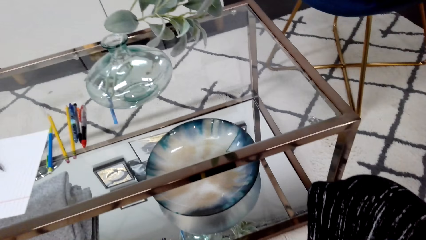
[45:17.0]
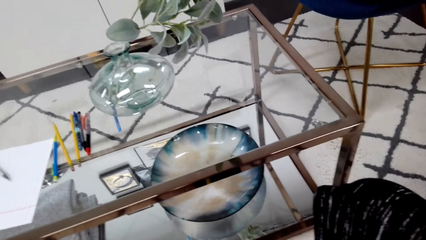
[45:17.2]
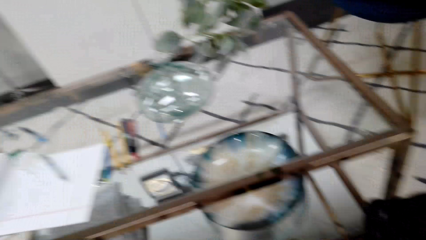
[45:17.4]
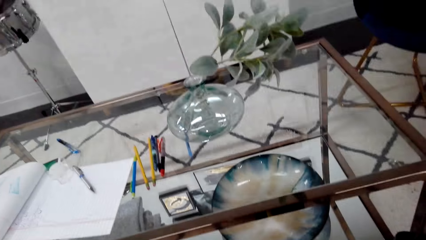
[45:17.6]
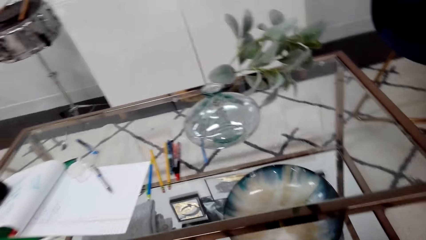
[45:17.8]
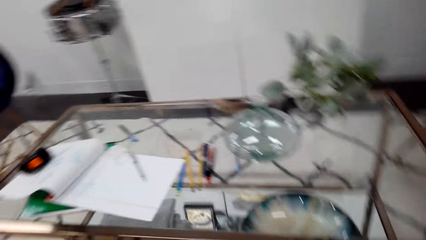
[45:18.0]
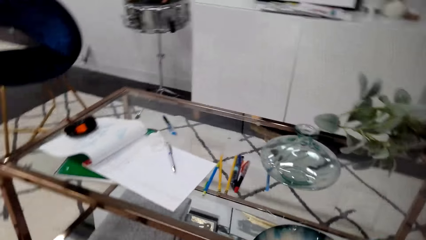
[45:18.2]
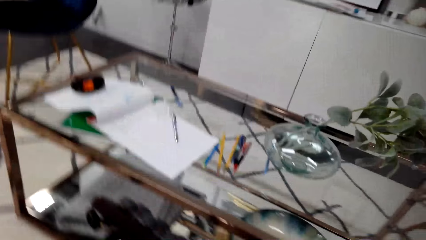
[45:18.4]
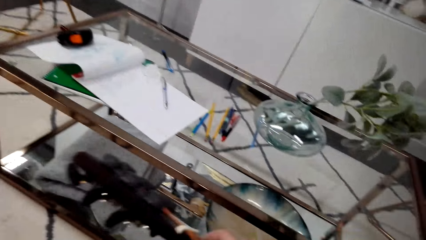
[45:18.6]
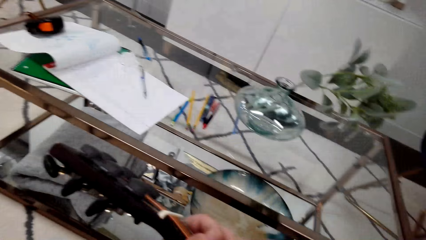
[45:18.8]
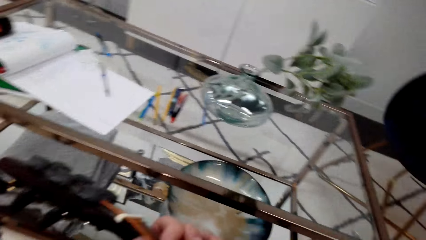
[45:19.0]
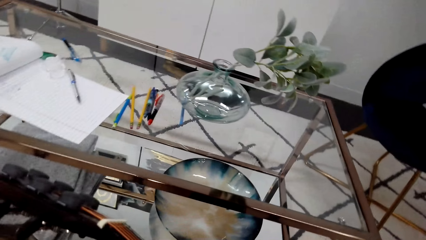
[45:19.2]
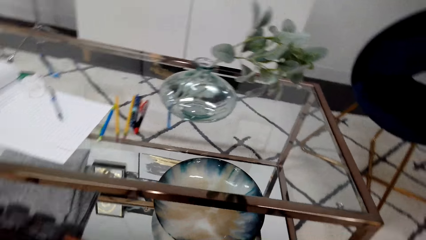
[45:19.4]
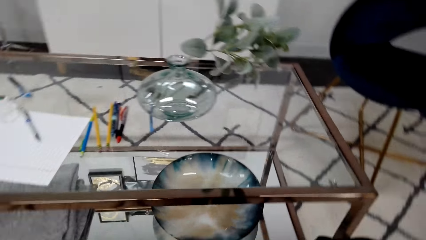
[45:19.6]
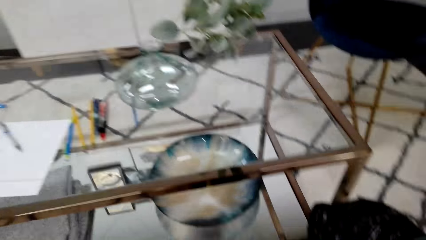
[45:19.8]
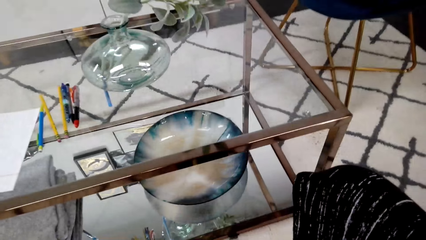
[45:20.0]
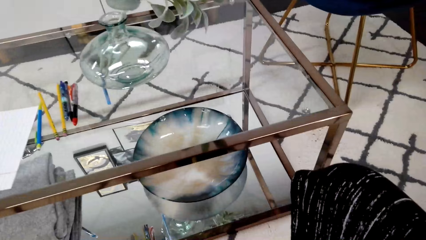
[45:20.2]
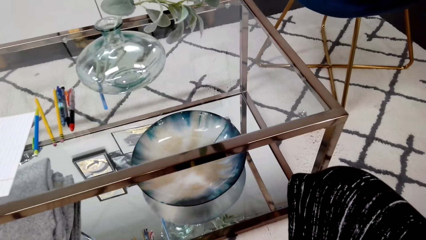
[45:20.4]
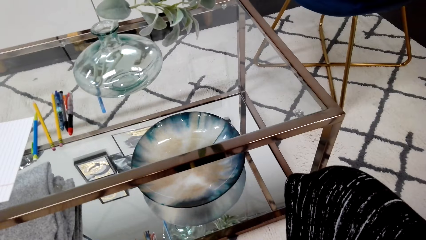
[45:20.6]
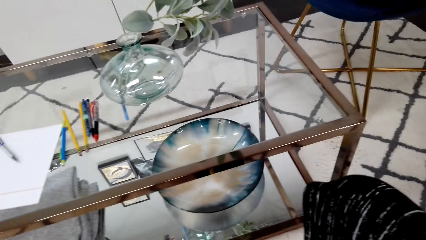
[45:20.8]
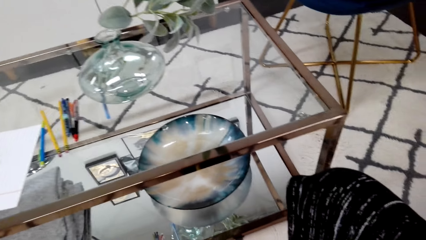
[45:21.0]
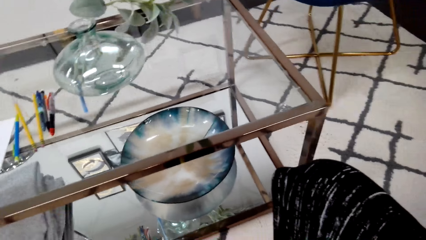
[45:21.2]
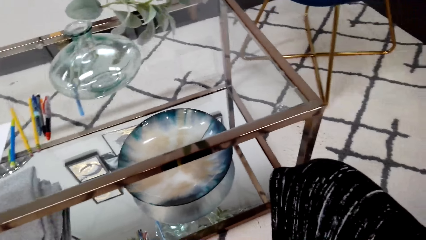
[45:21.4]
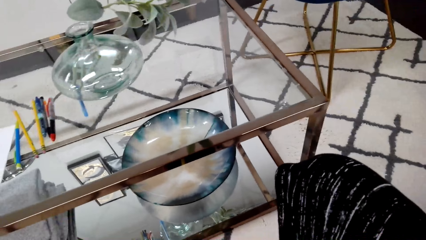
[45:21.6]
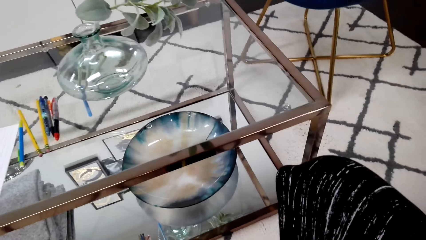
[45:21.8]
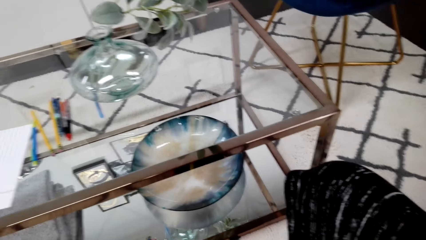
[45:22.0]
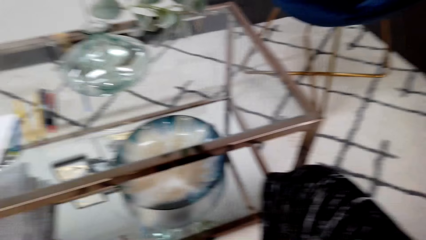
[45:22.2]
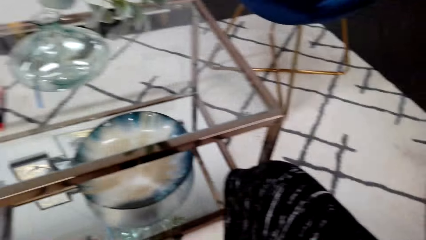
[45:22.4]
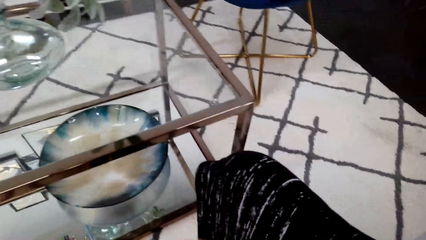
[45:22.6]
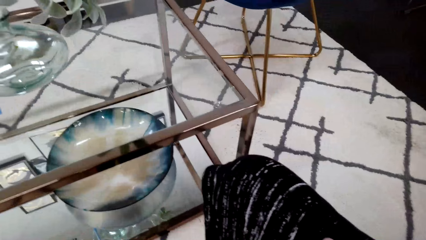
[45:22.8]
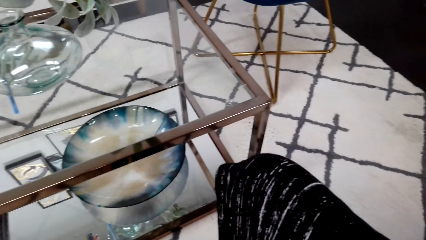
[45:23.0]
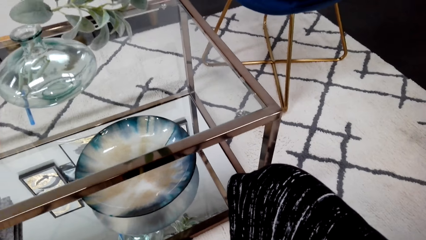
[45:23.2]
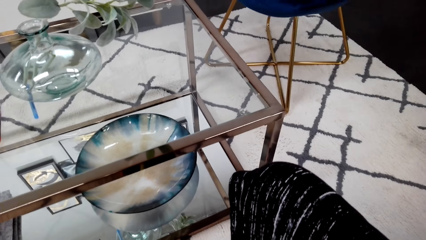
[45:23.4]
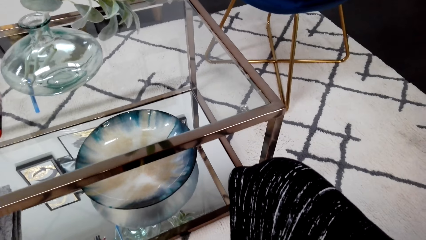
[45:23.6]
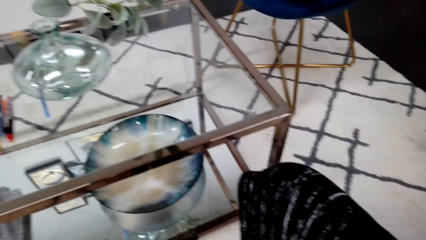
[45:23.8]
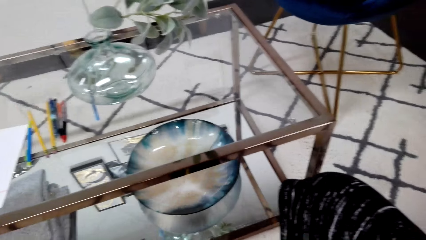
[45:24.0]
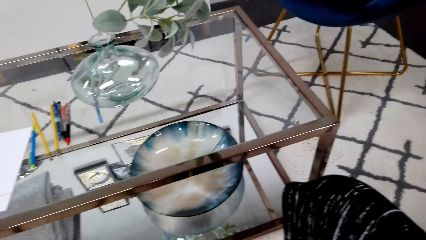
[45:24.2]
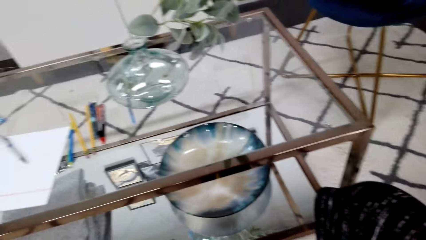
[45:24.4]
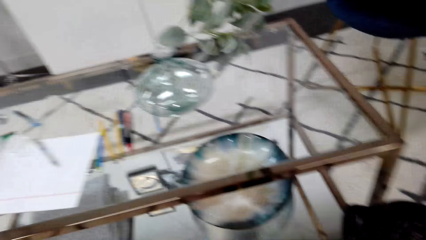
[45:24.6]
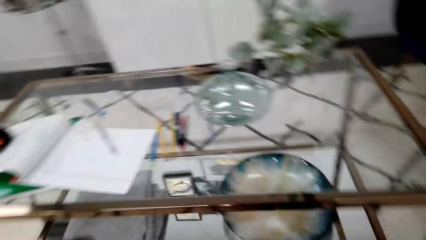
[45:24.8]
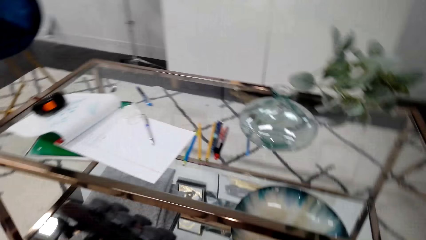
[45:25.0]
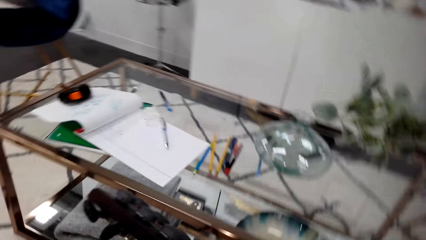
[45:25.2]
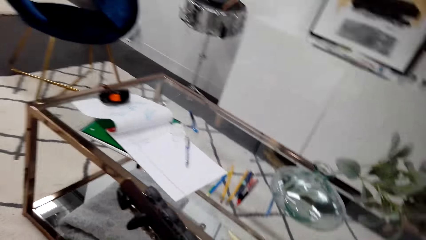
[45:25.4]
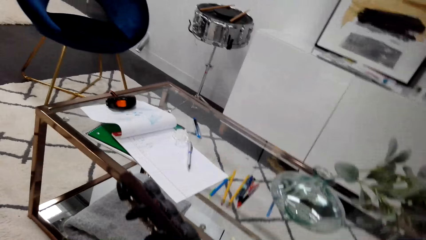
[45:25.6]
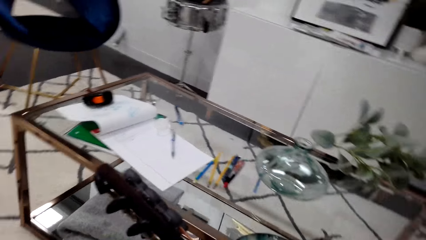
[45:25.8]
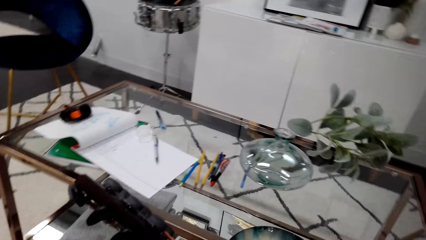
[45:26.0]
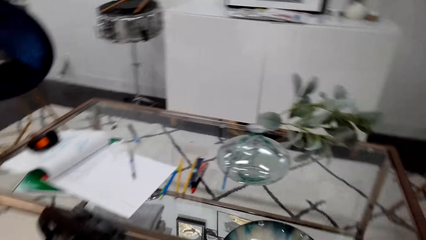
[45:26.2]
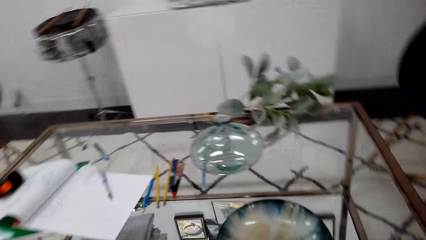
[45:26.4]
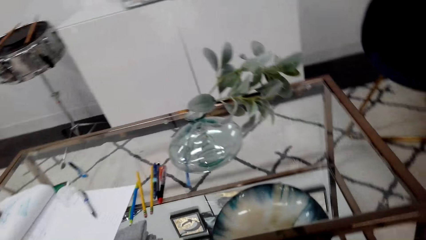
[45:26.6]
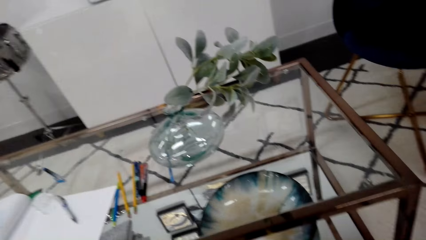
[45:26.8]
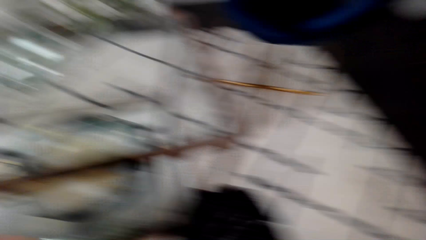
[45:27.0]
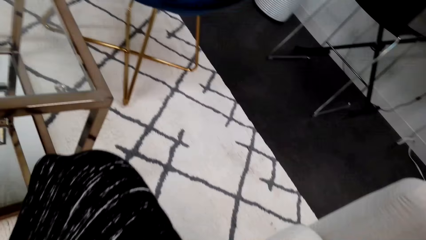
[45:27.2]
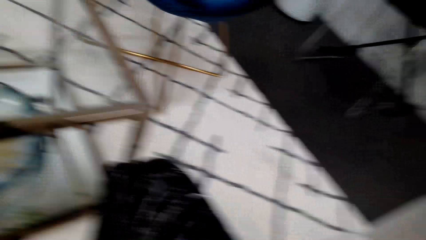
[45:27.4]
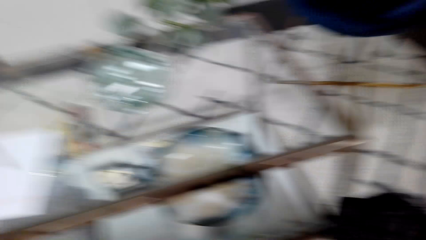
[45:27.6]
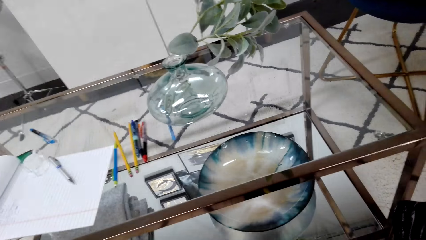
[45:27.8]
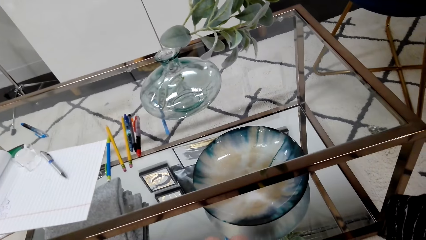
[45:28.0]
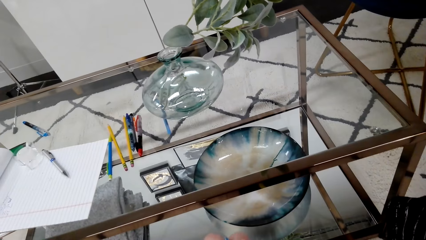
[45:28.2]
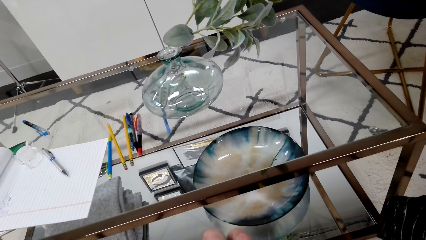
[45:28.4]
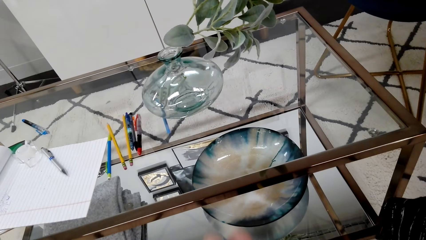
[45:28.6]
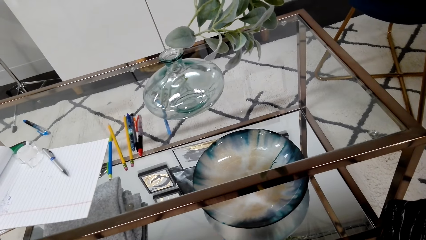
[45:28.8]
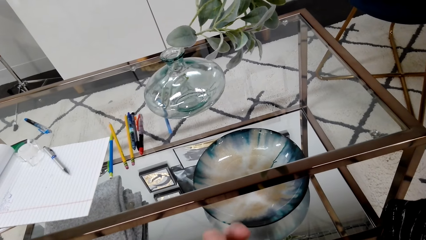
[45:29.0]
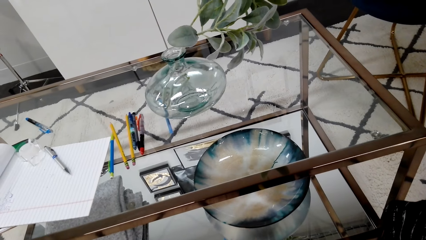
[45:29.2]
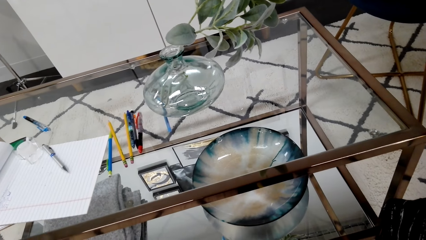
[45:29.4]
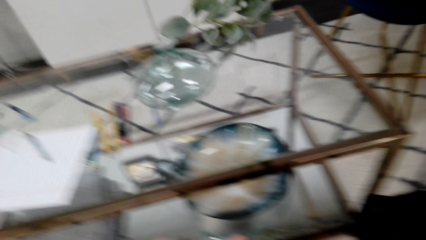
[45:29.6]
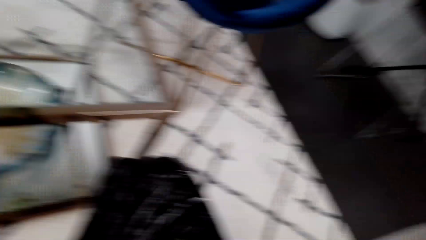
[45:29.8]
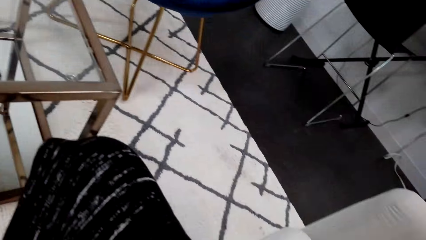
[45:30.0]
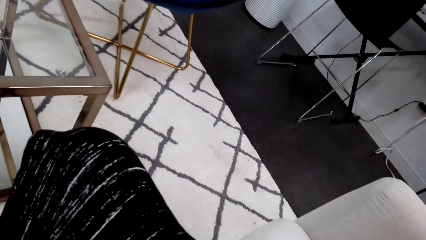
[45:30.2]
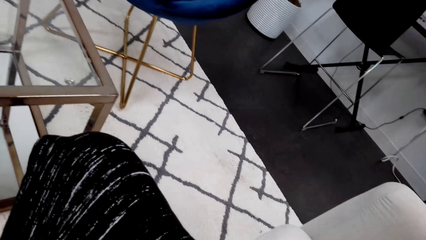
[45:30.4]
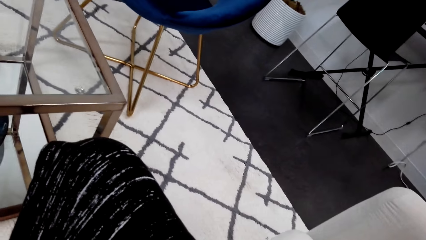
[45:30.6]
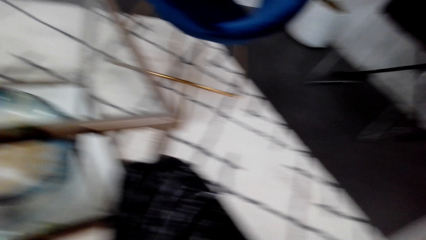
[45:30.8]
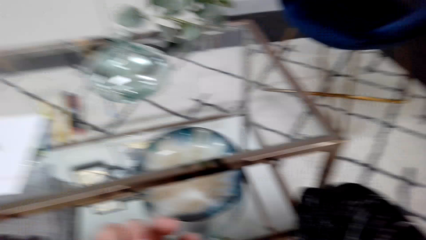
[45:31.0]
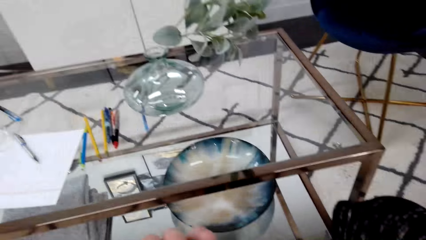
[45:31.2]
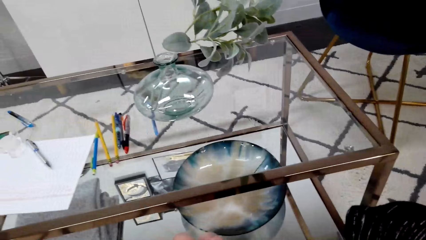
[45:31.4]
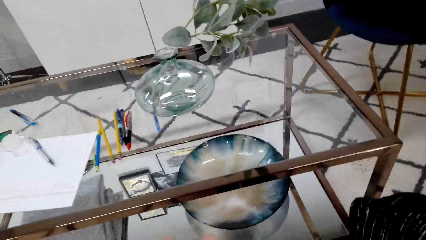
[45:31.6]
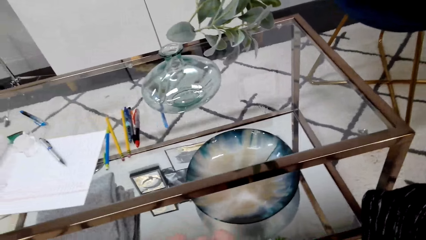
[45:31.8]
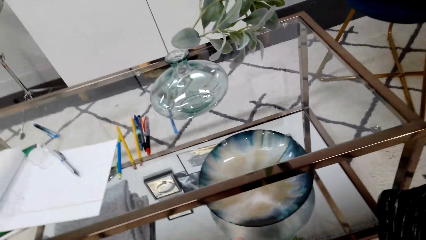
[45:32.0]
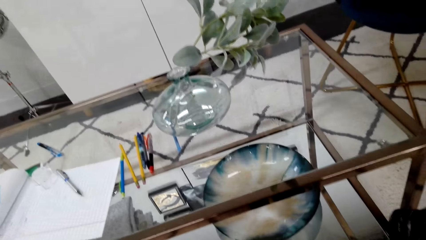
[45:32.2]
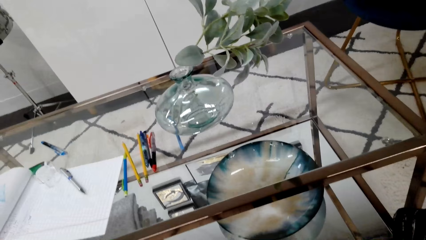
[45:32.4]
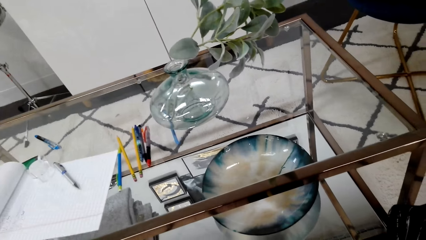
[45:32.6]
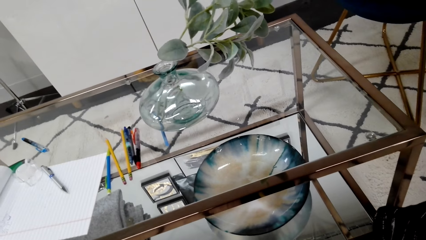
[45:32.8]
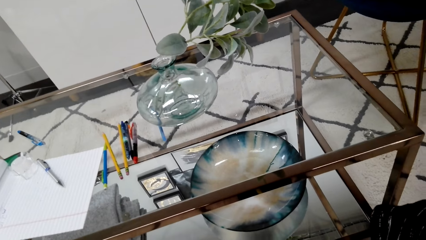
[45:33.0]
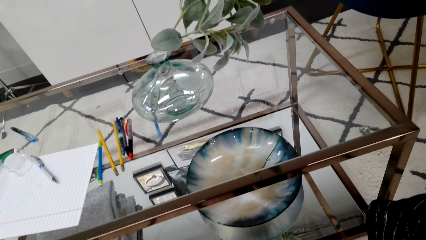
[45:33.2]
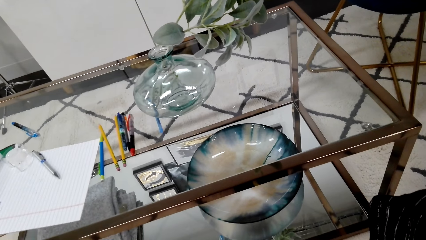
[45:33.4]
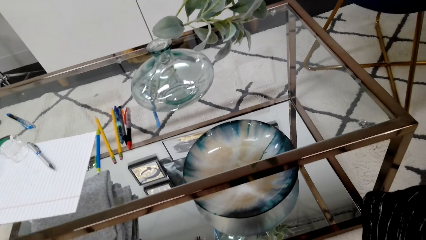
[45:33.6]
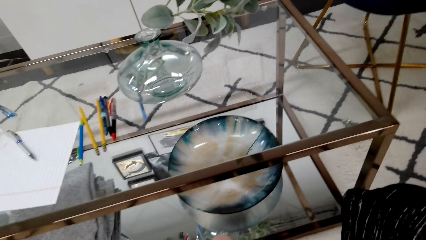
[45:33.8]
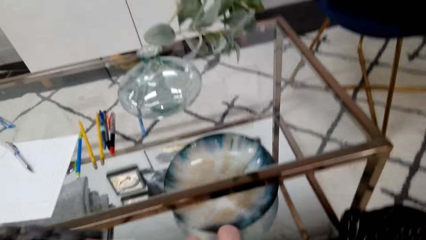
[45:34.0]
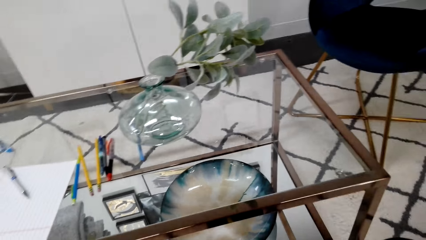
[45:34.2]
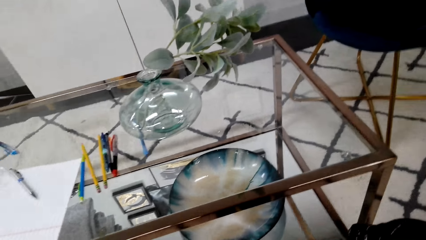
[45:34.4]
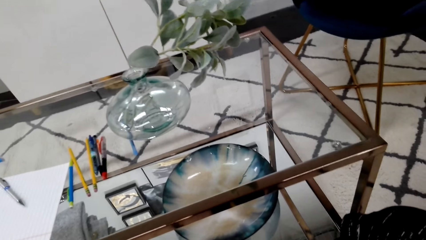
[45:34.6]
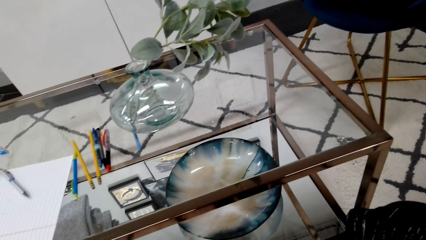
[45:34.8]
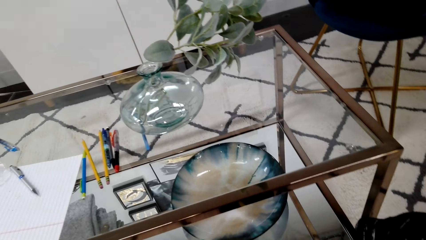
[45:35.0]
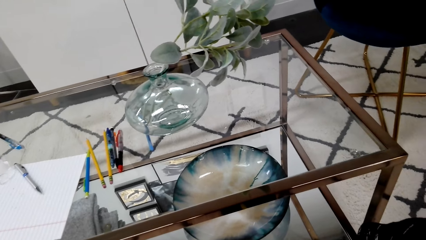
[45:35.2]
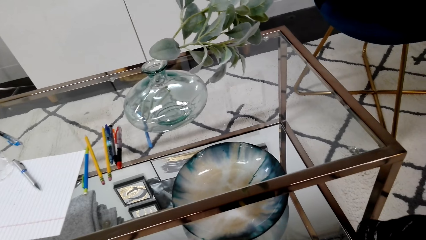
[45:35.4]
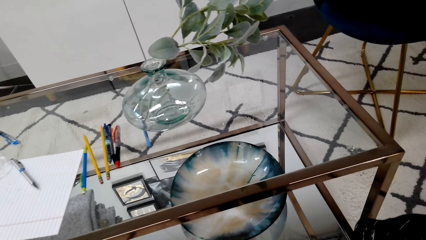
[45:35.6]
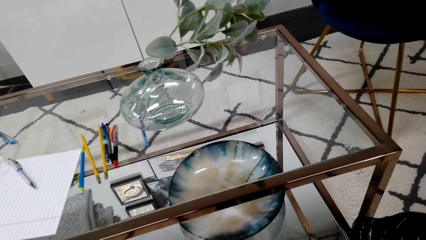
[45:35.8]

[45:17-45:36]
The camera wearer looks at the guitar. They play the guitar.
